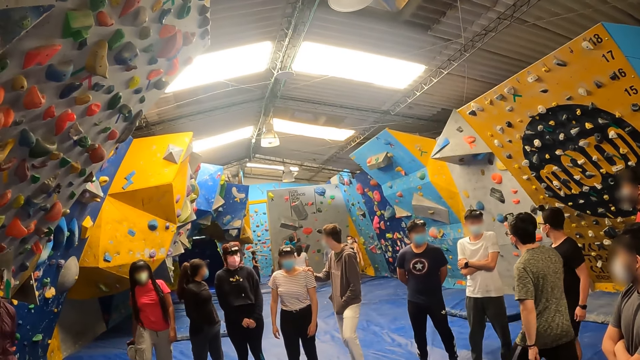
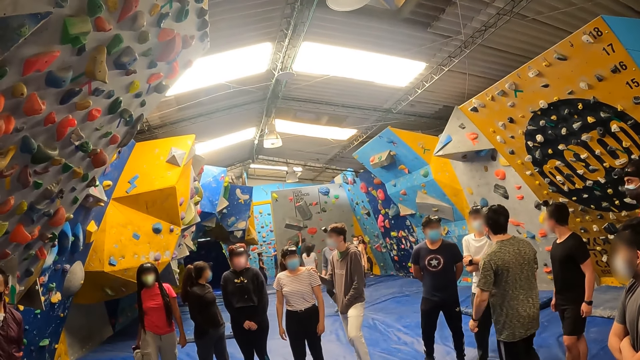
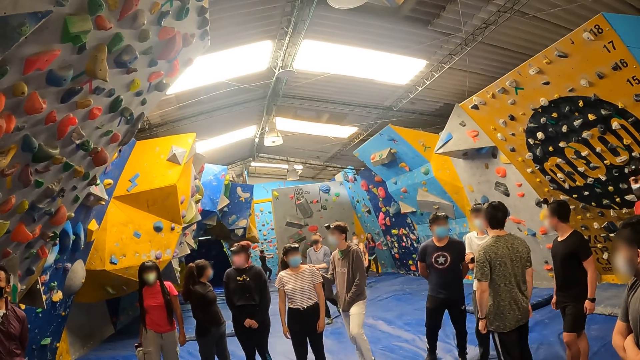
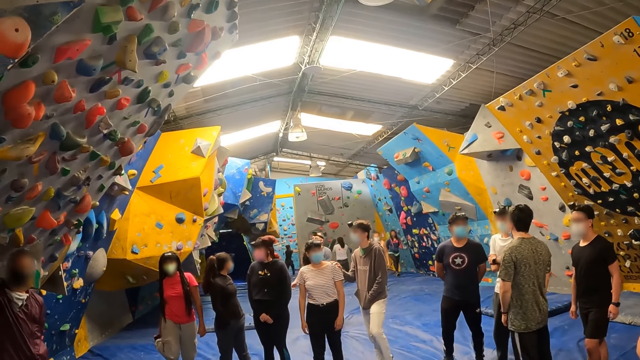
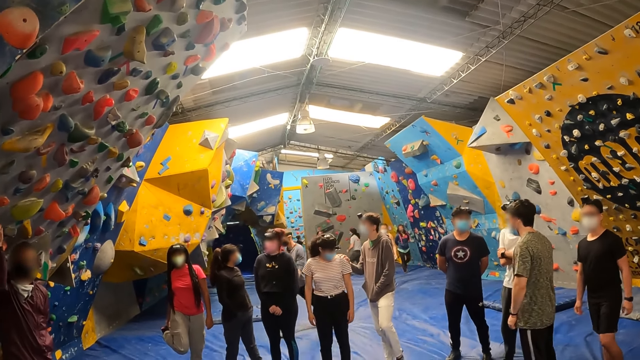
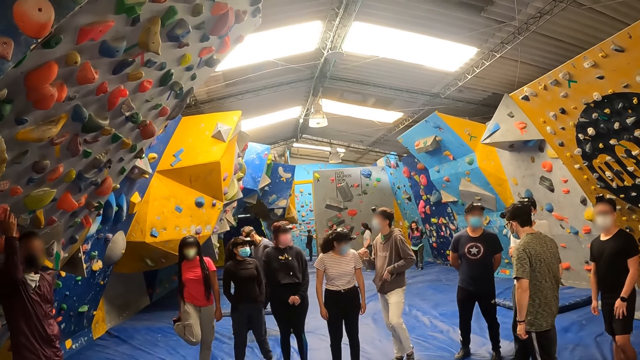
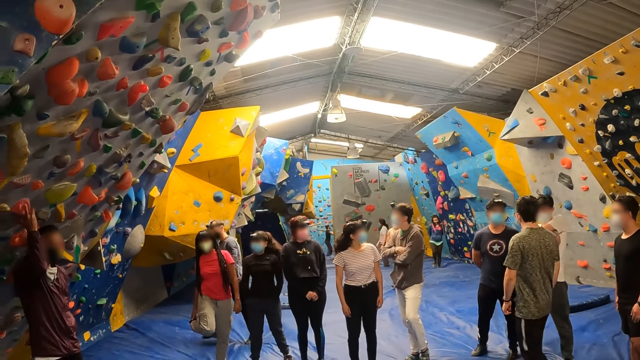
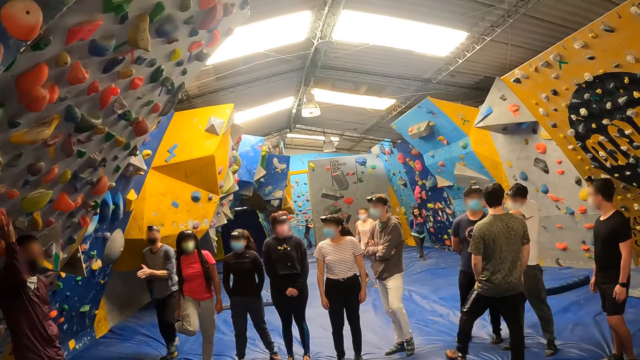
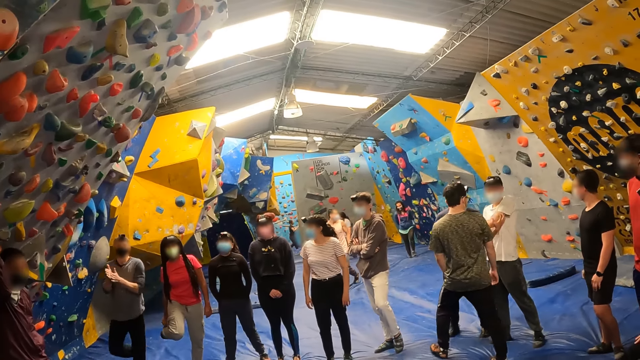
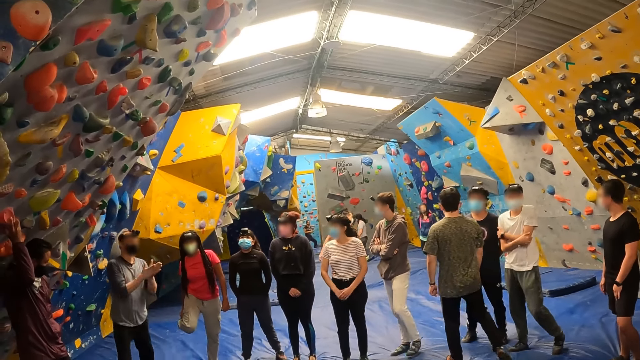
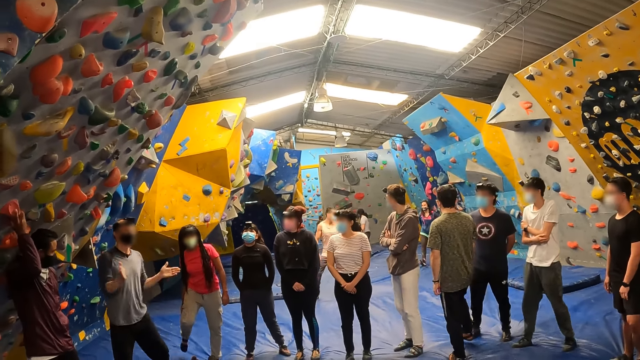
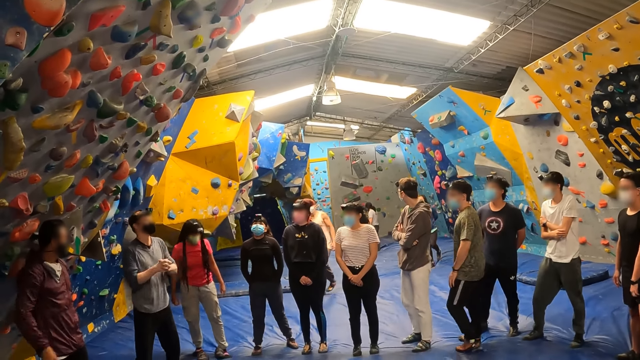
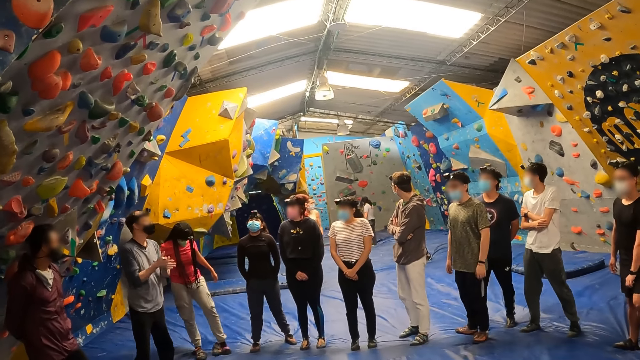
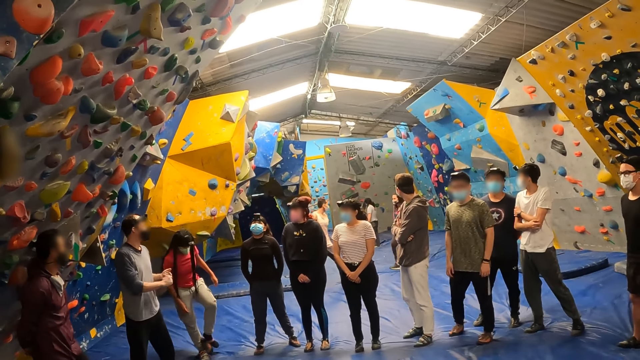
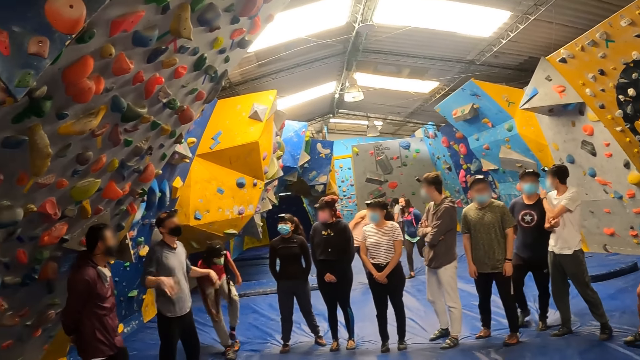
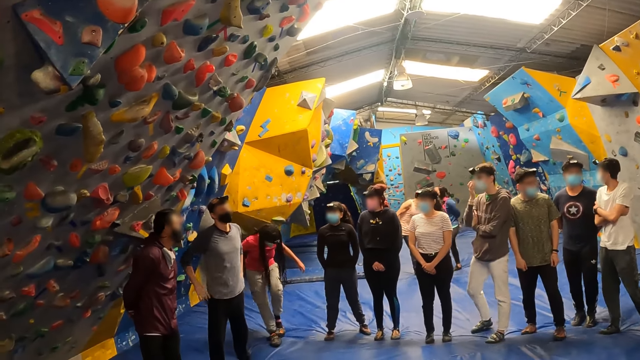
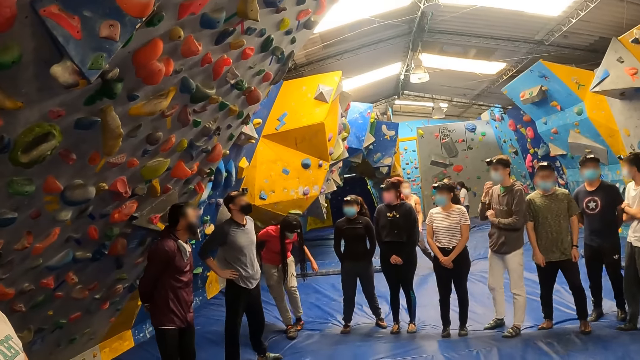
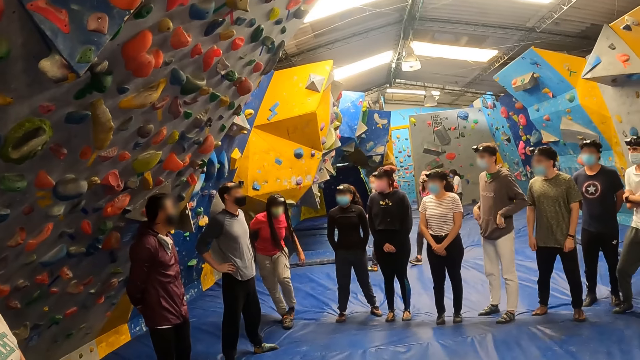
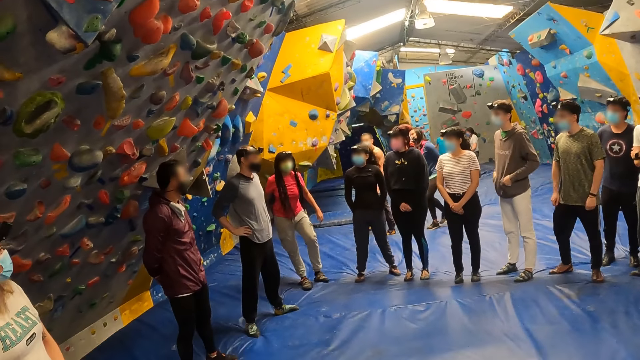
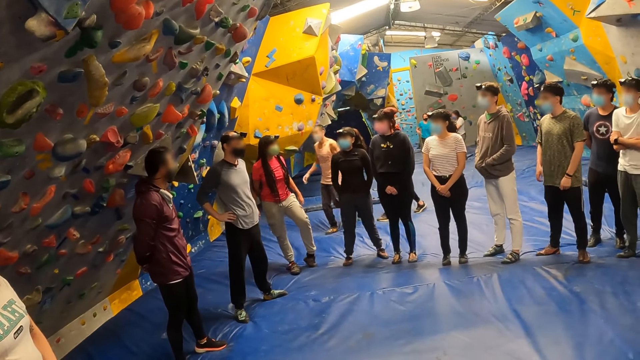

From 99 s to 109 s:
The gym instructor alongside the other people walks to the center of the gym. The gym instructor rubs hands.

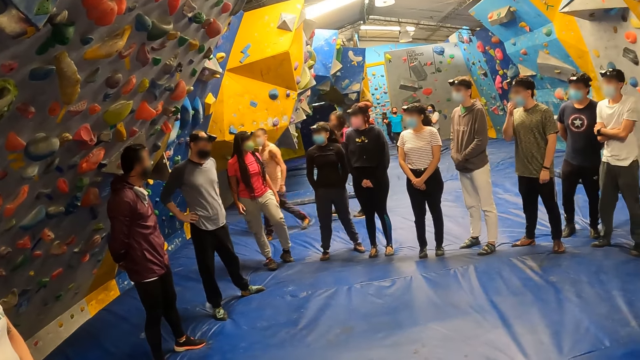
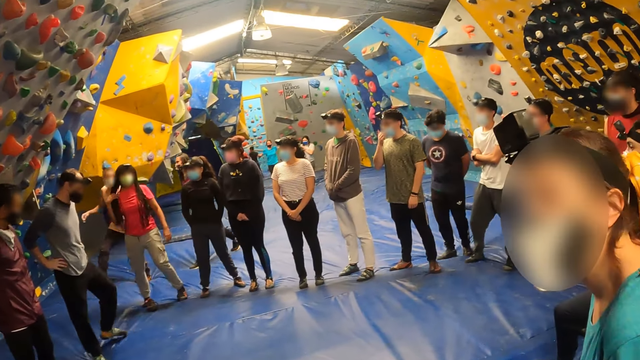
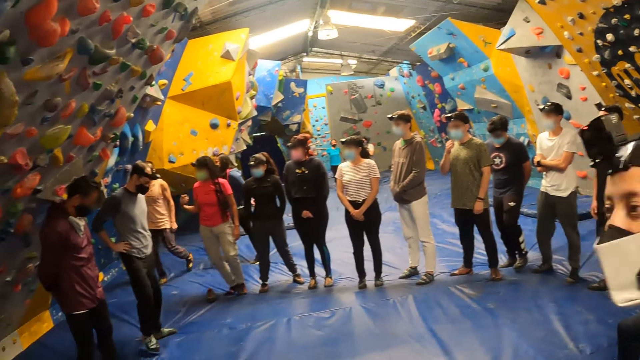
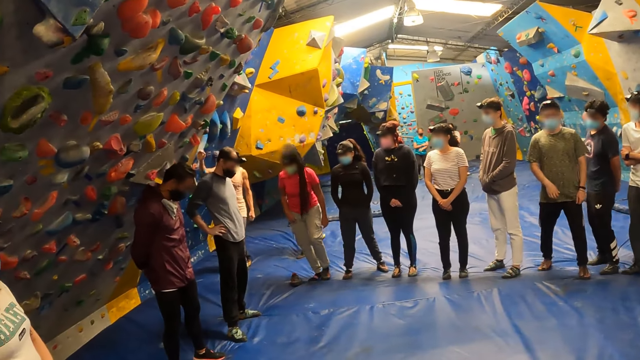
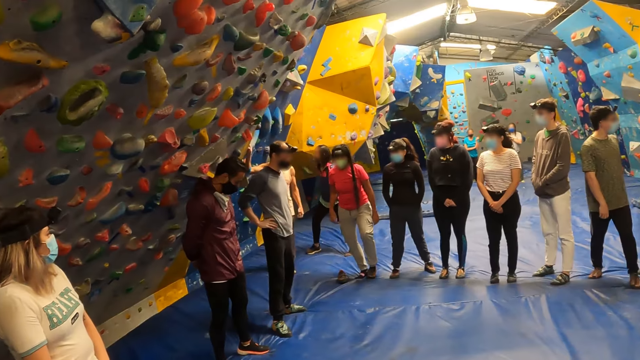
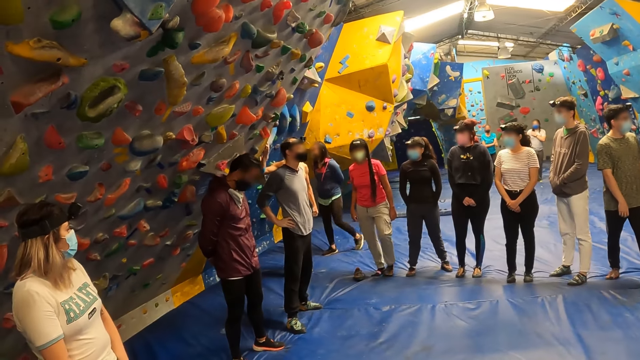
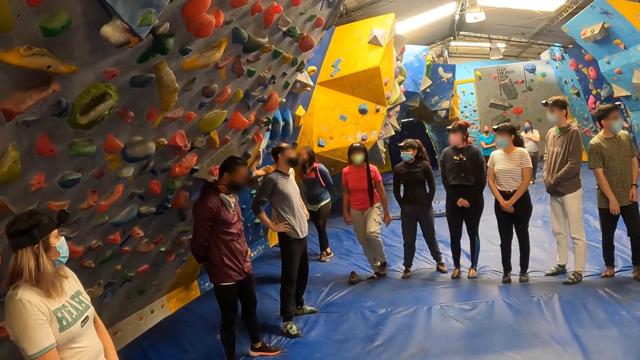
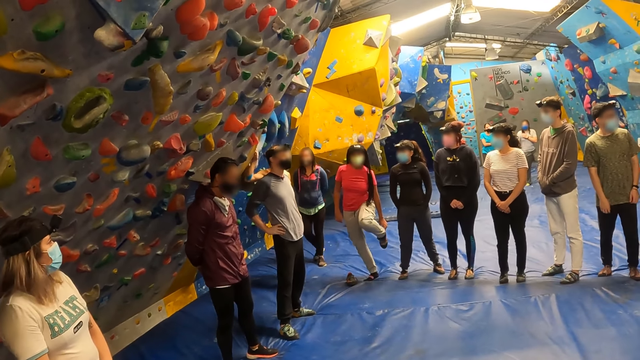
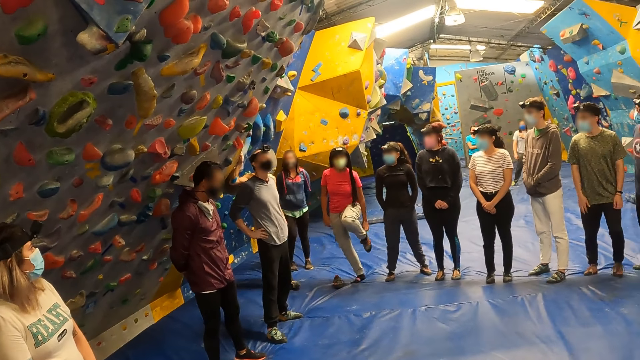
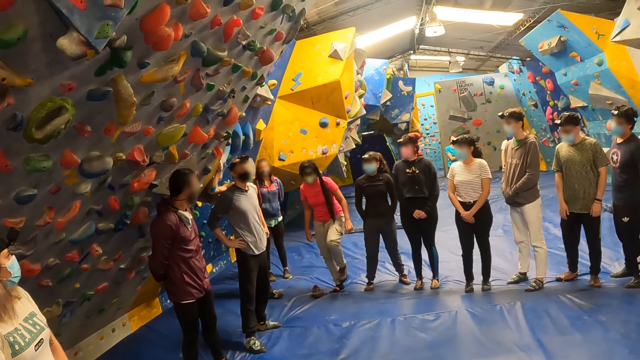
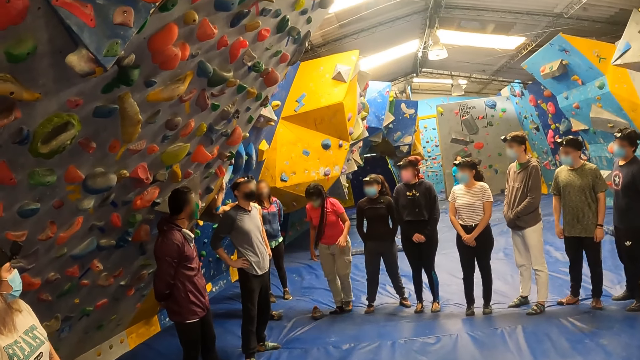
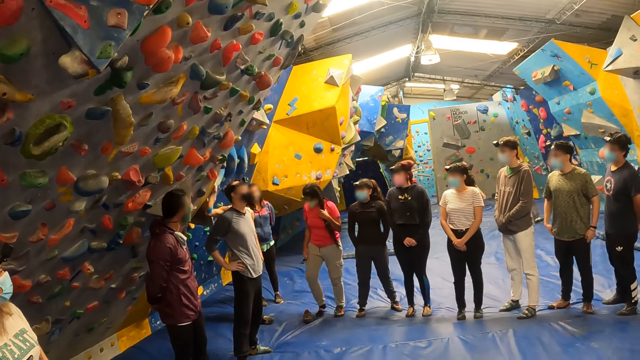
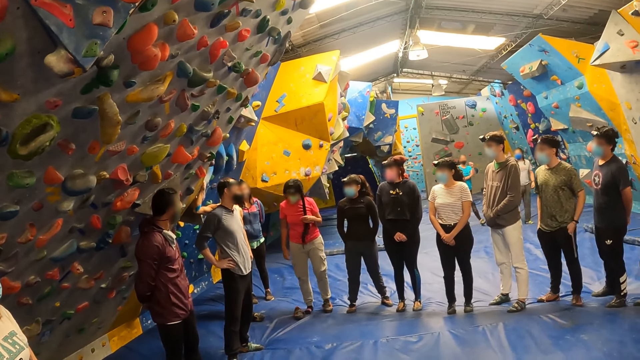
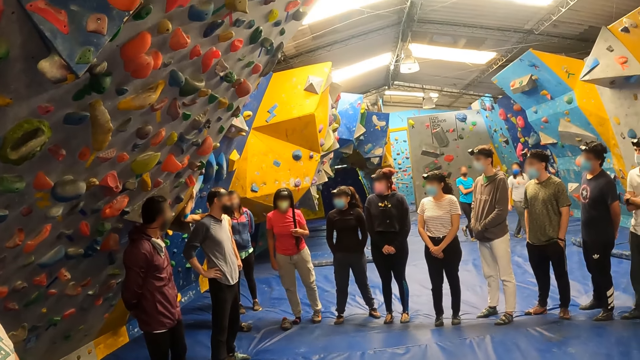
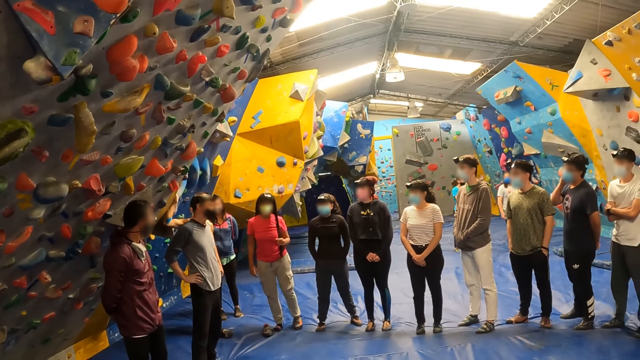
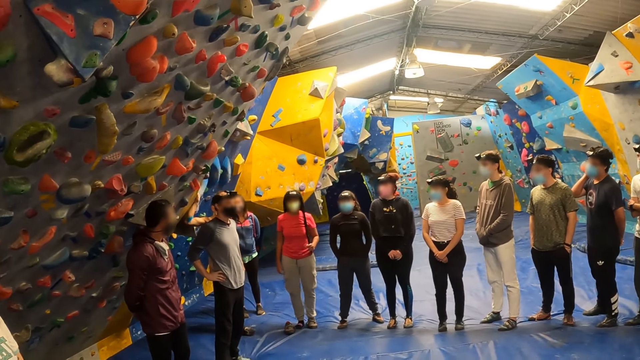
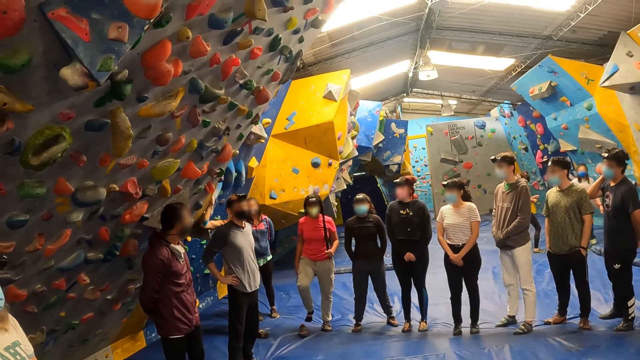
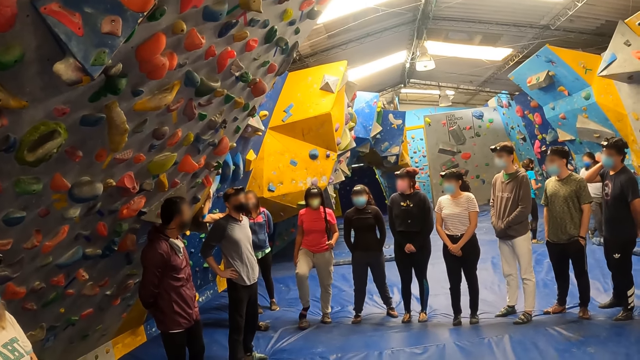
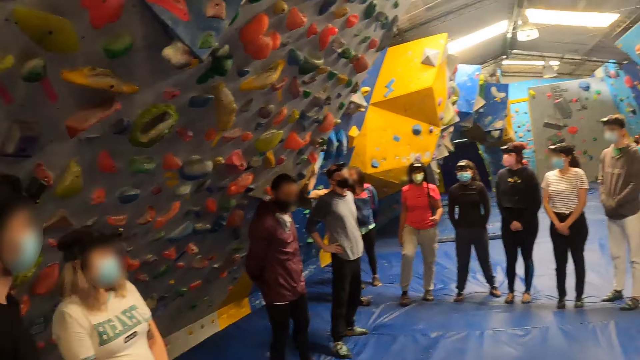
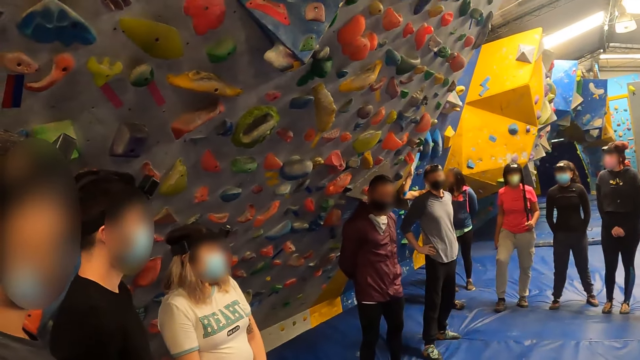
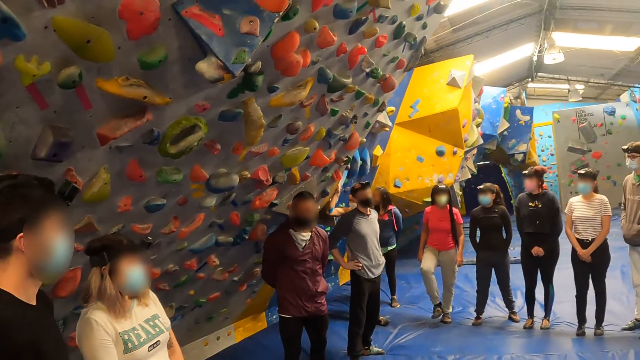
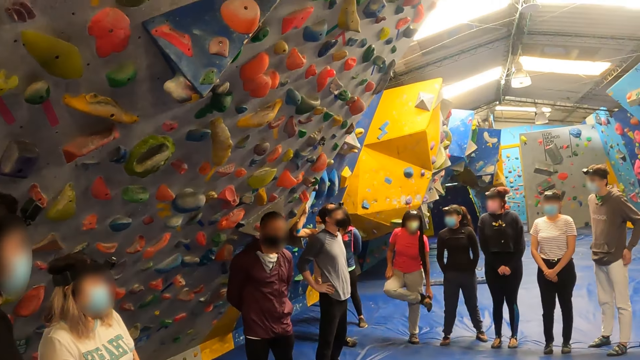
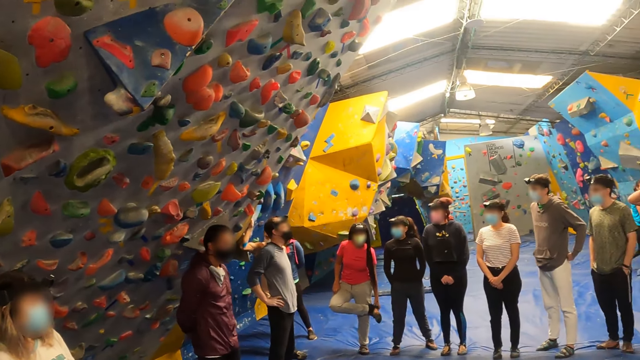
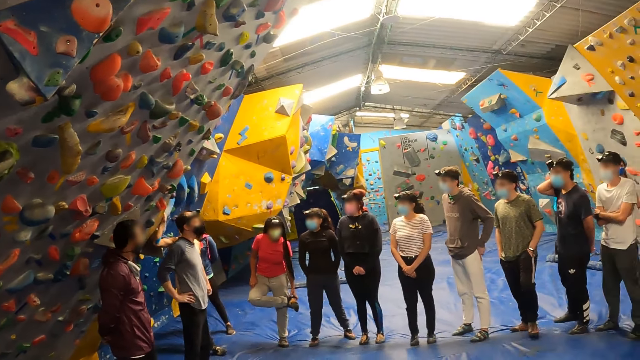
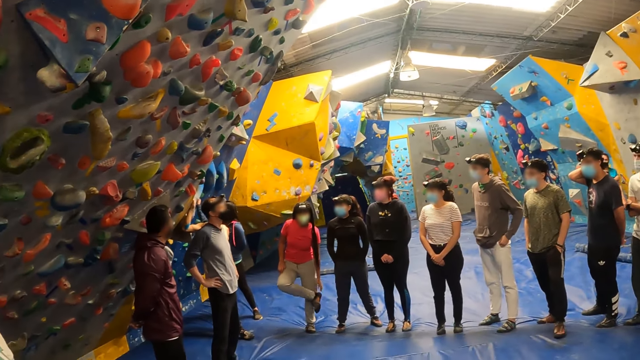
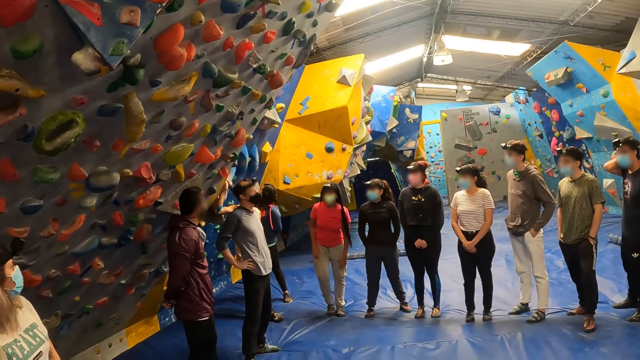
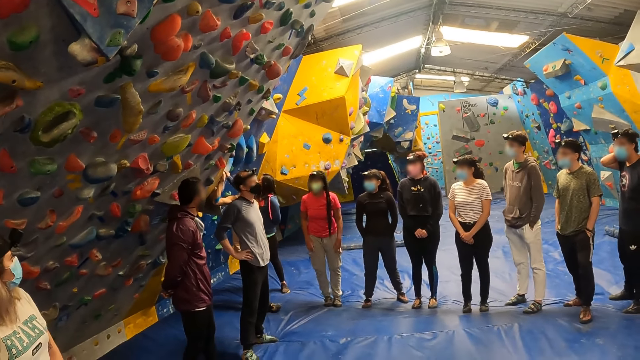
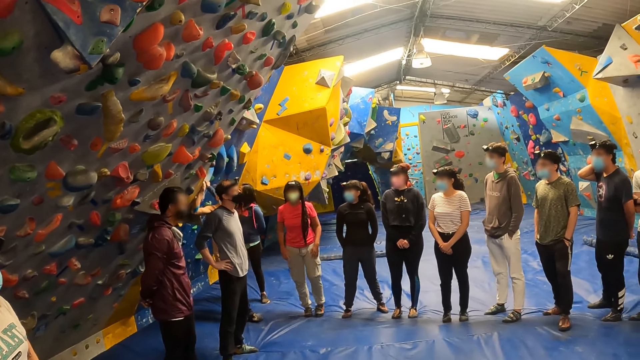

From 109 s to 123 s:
The gym instructor addresses everyone in the gym. The camera wearer looks around.
